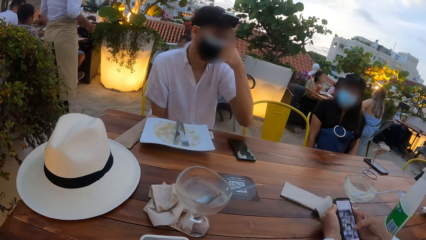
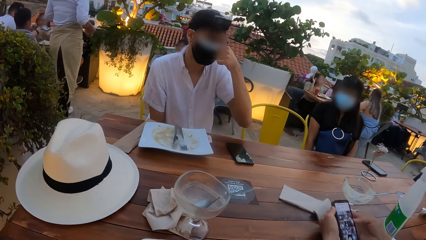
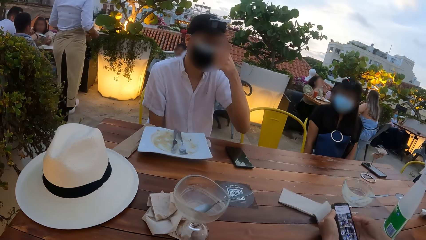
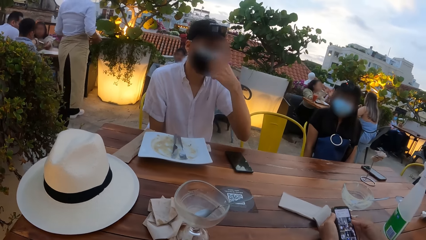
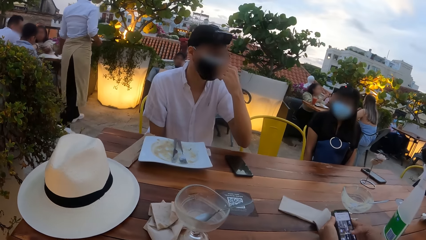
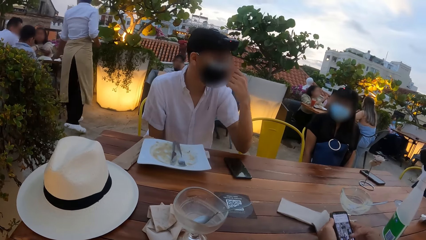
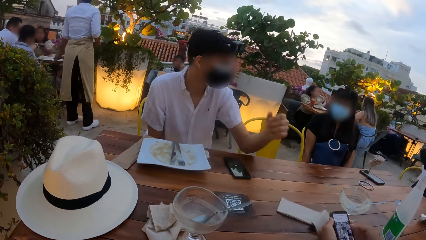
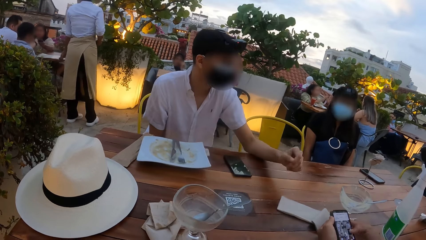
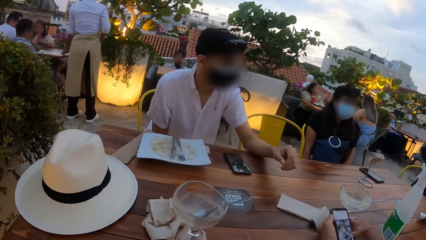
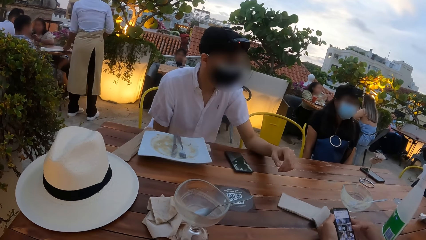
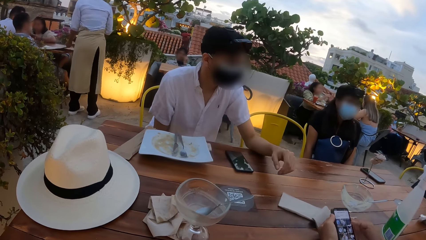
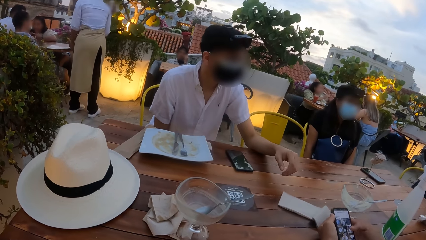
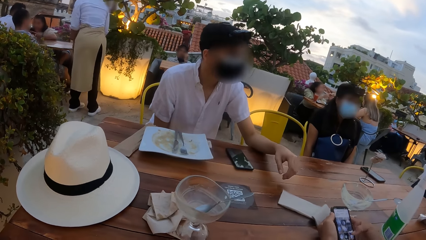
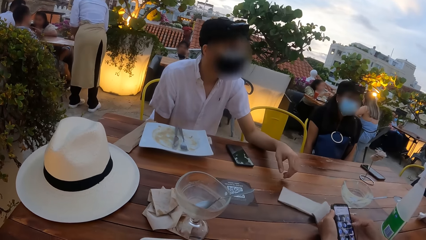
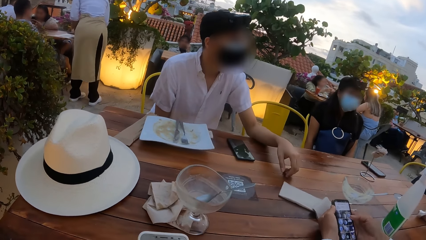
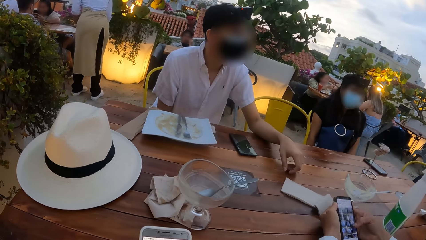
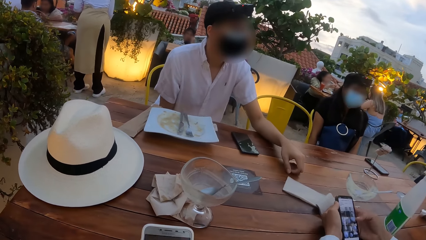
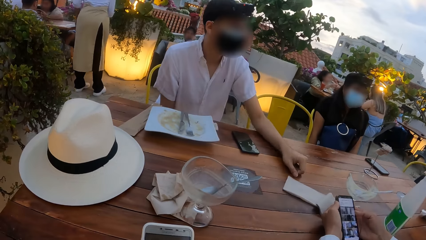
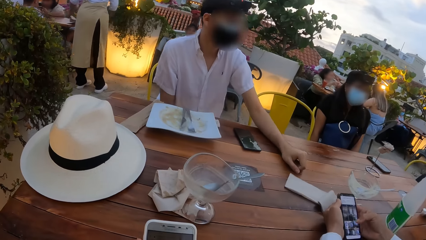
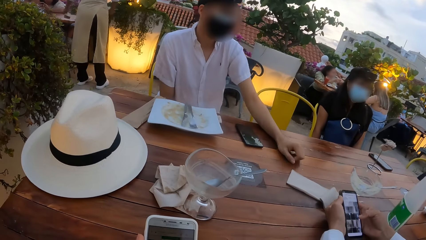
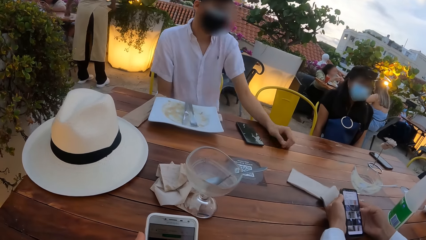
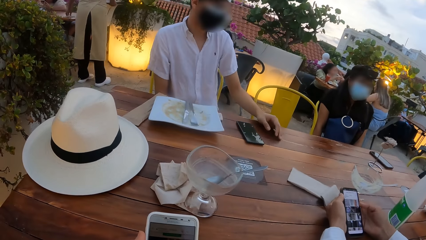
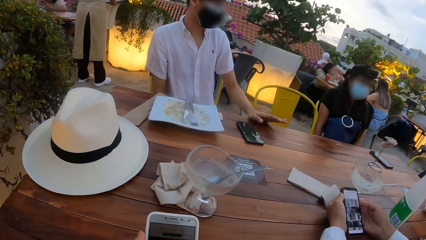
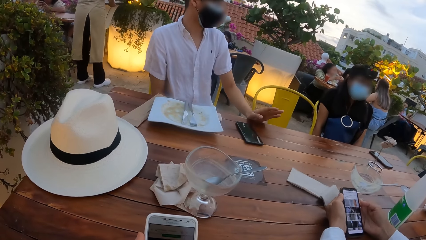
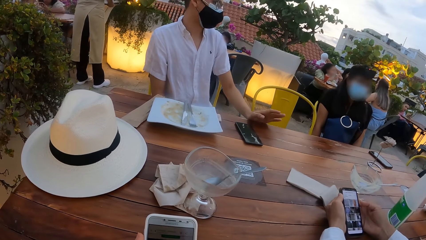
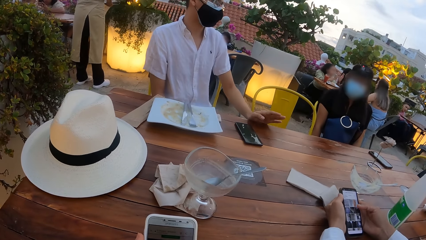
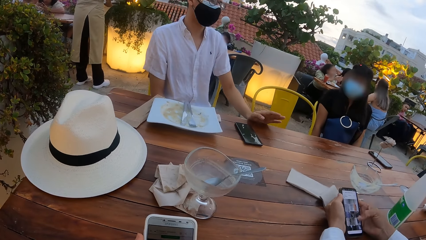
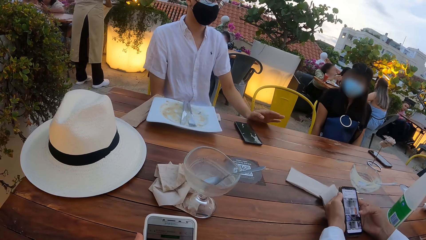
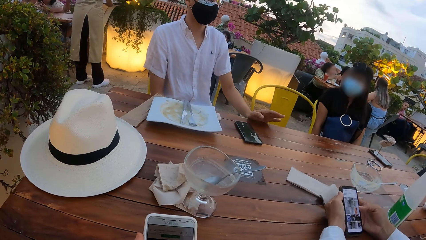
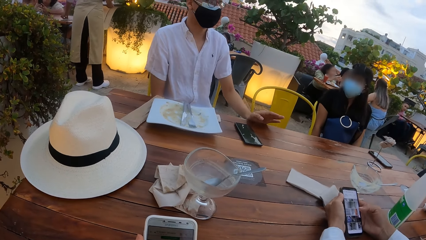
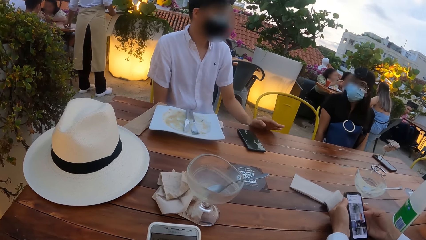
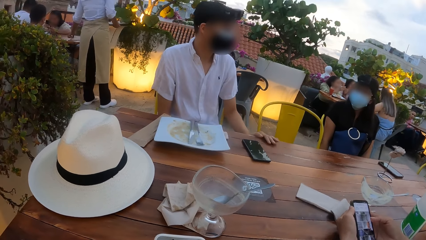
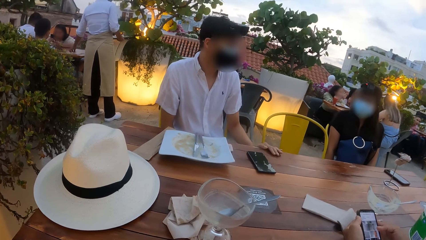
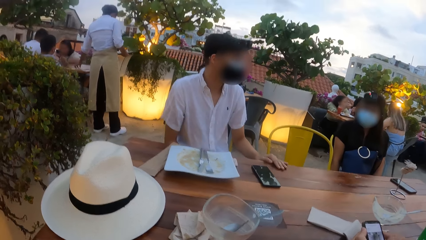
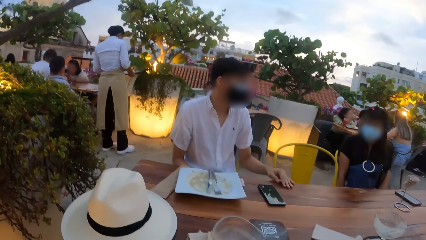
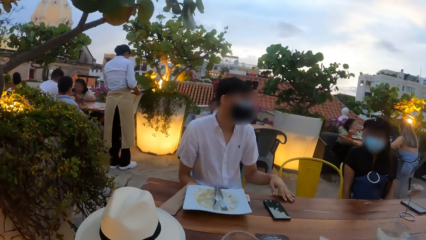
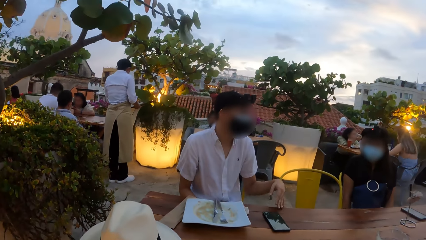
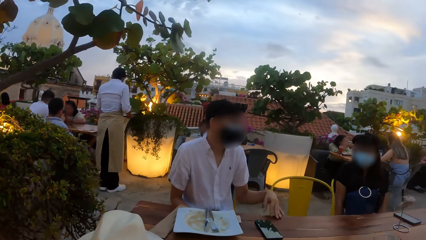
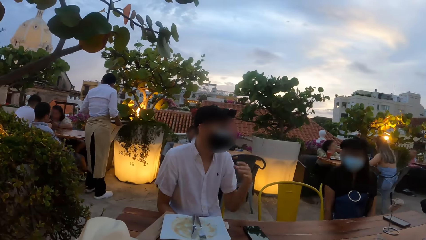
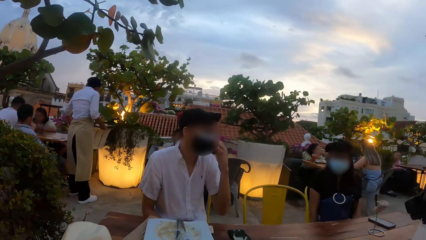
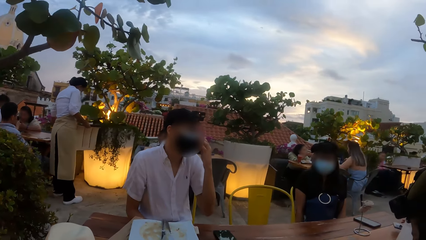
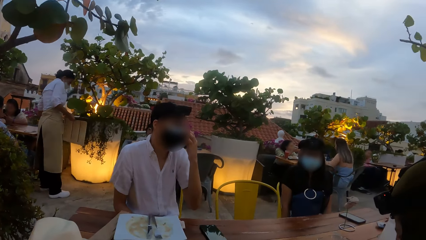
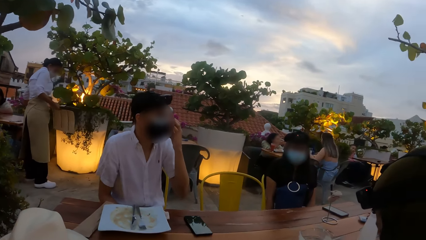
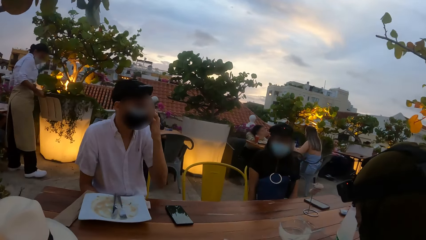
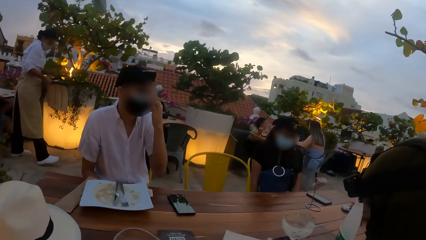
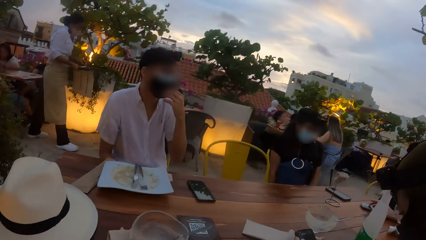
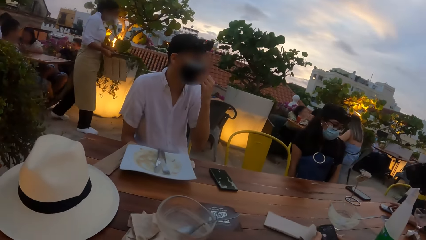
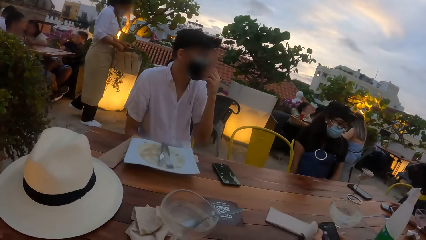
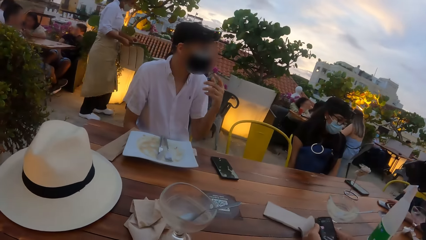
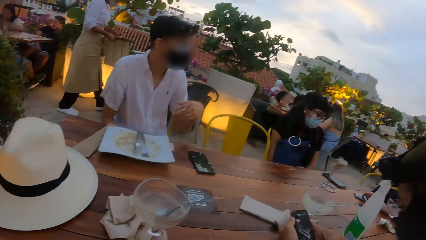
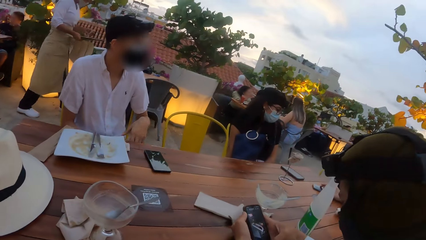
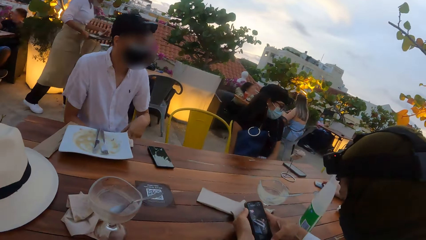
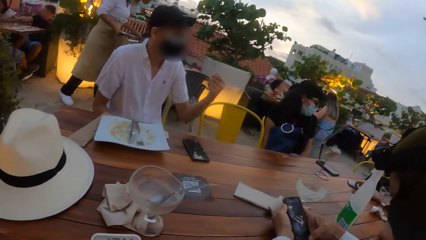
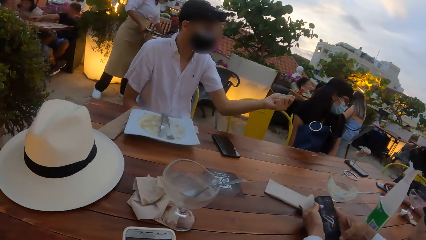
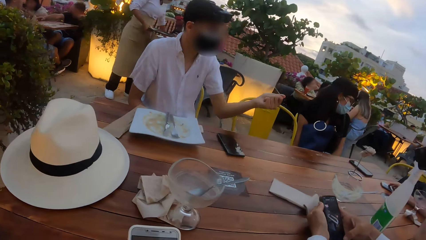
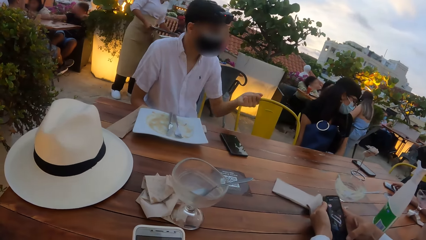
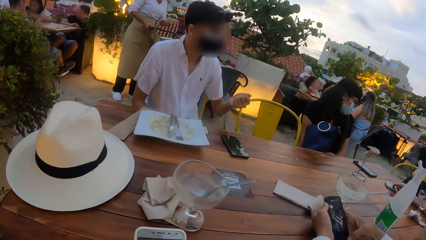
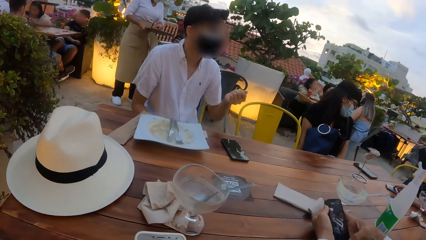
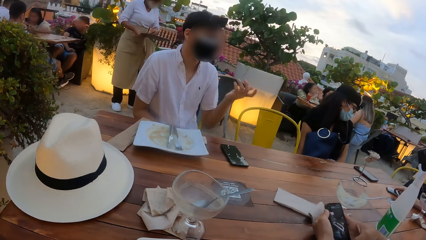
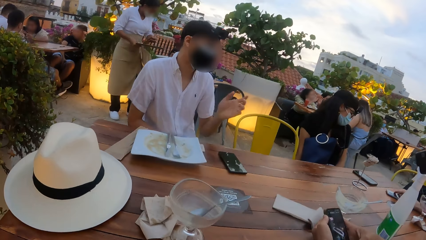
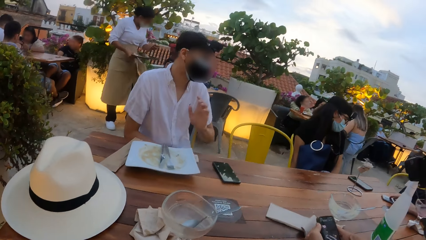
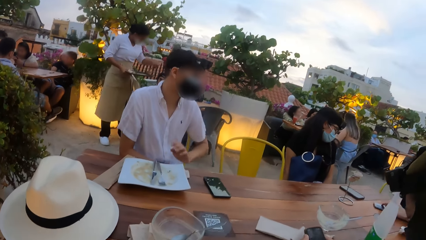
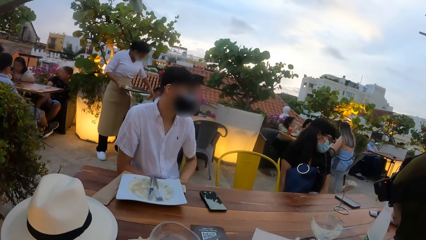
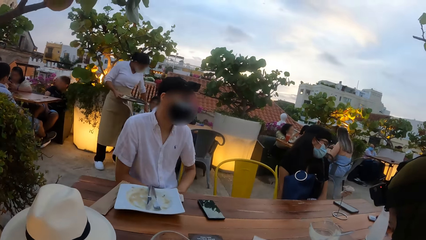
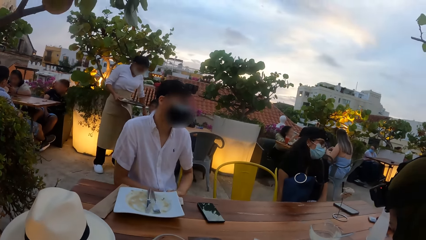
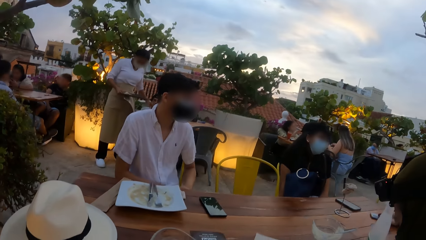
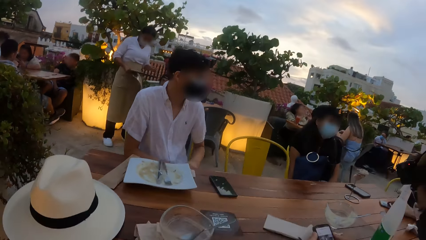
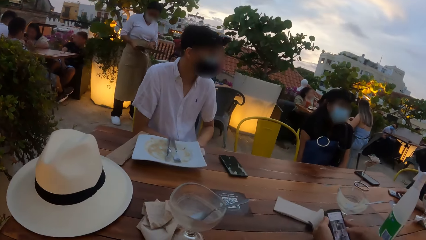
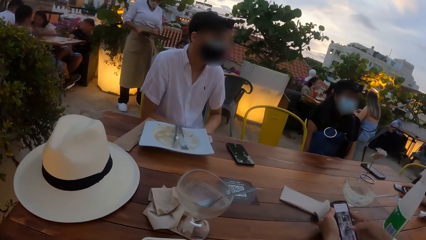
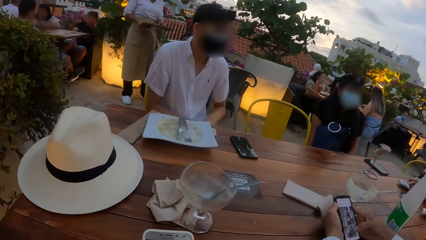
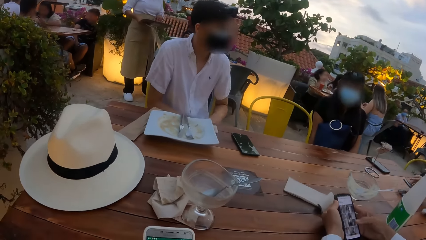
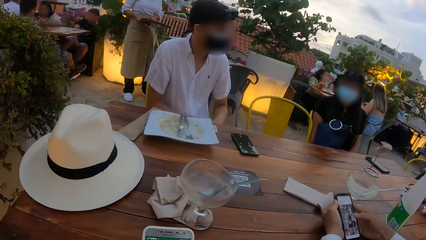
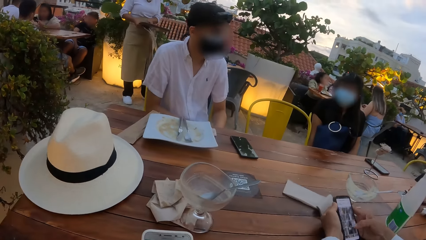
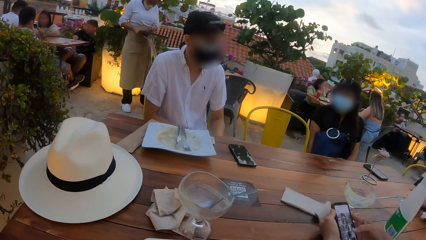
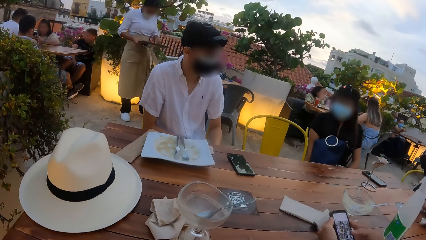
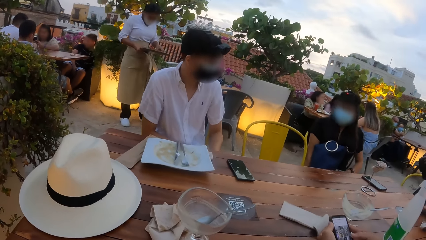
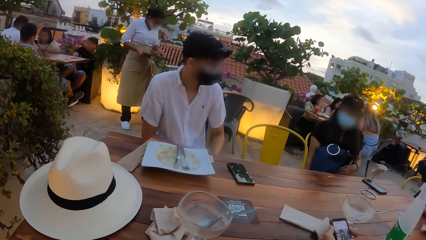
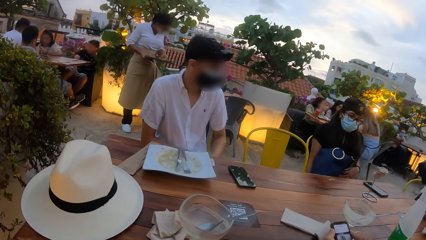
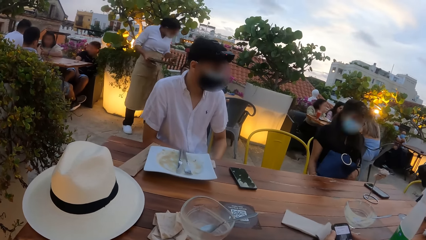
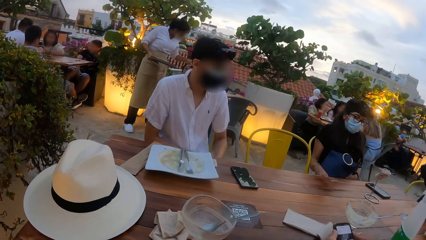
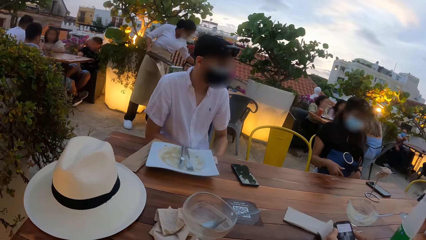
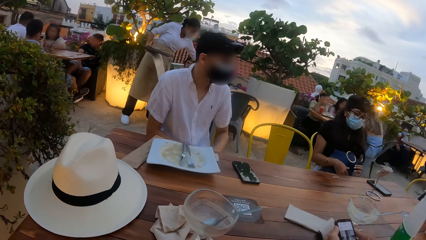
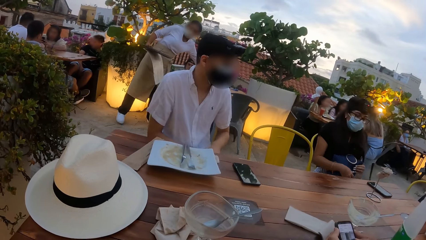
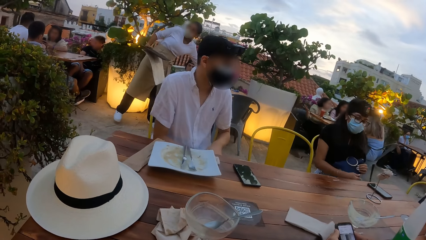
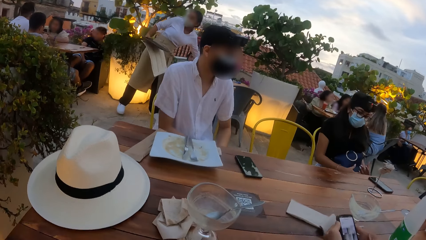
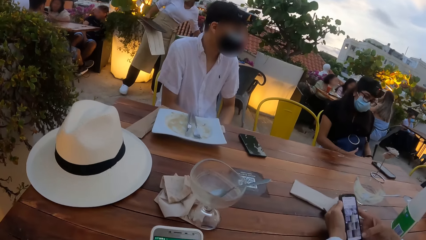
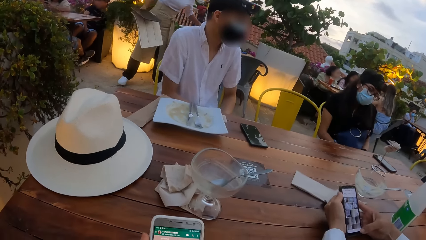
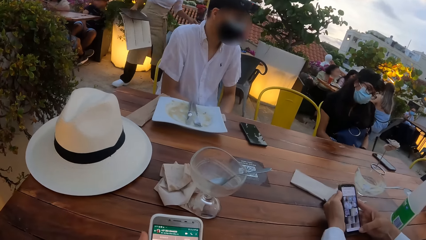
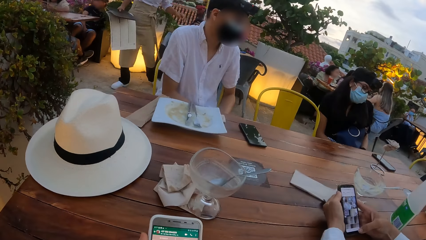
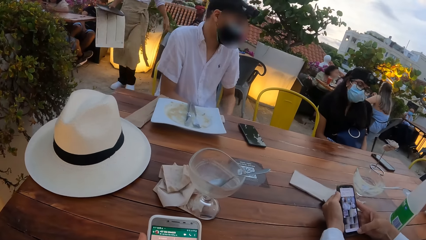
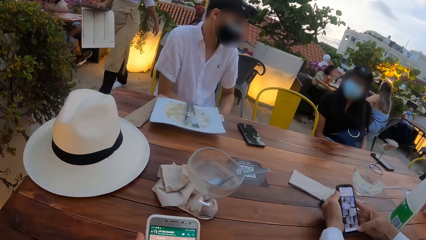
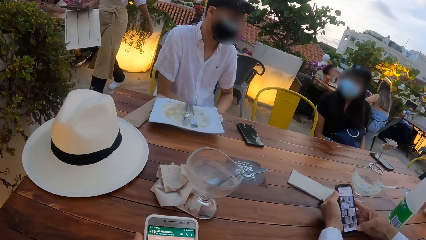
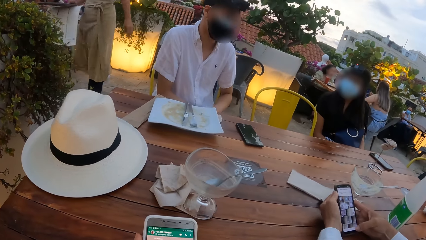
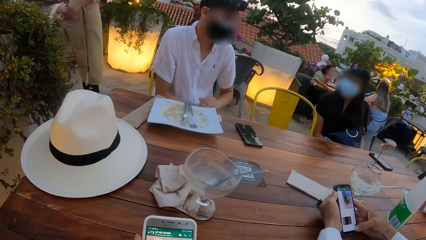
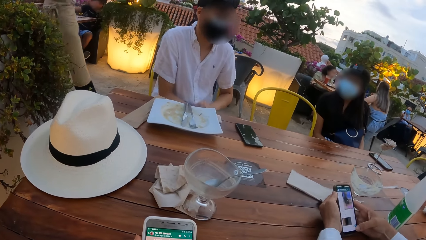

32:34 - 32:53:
A man touches the nose mask on his face with his left hand. He places his left arm on the table. Another person scrolls down his phone. The man demonstrates with his hand. He touches the nose mask on his face with his left hand. The camera wearer looks around a place. The man demonstrates with his hand. He places his left hand on his lap. A woman adjusts the bag on her lap with her hands. She holds the bag.
